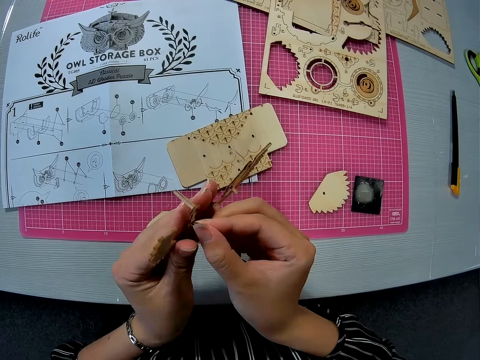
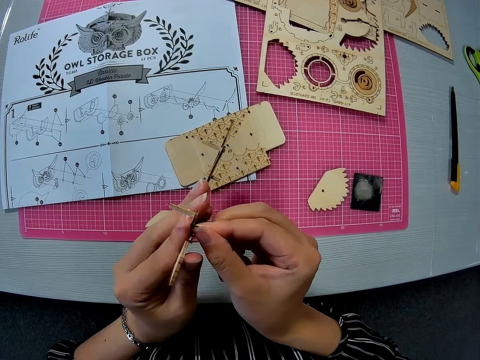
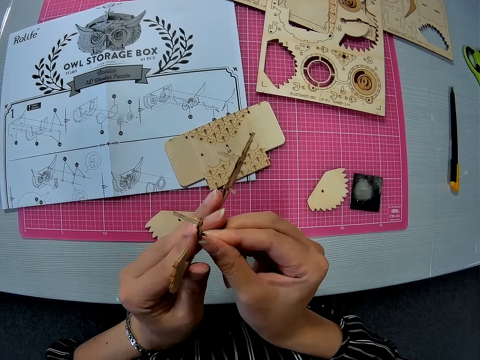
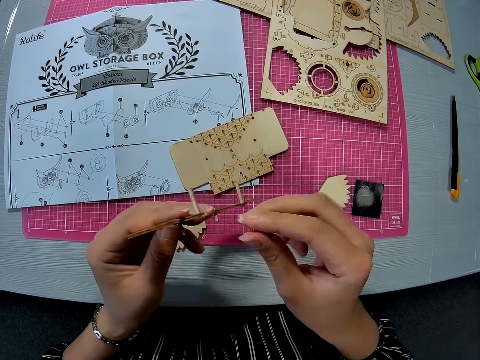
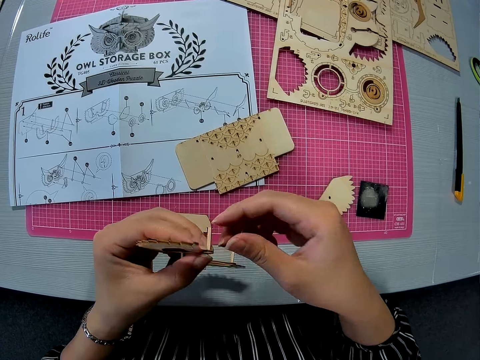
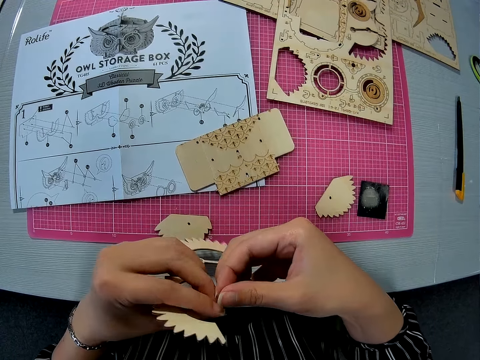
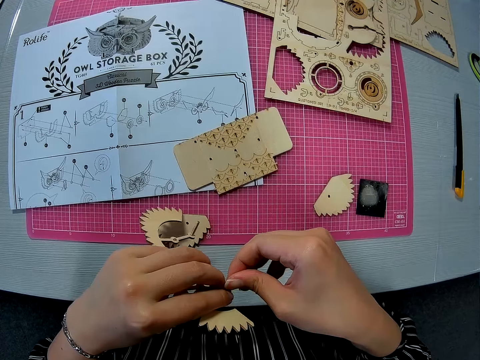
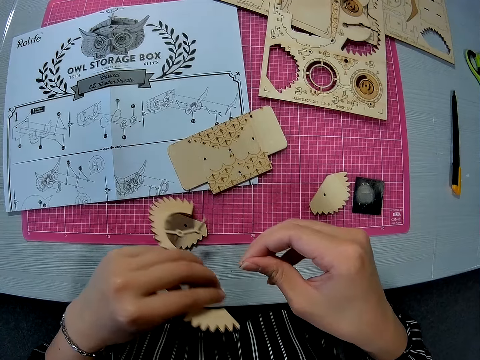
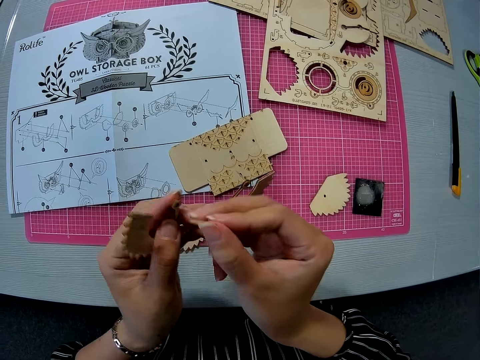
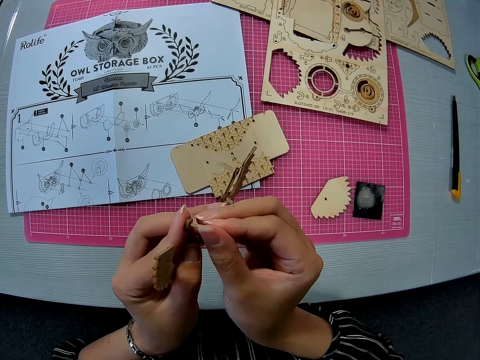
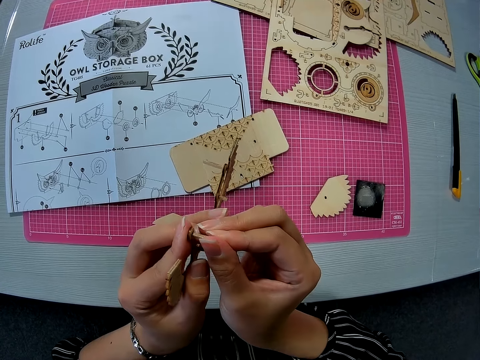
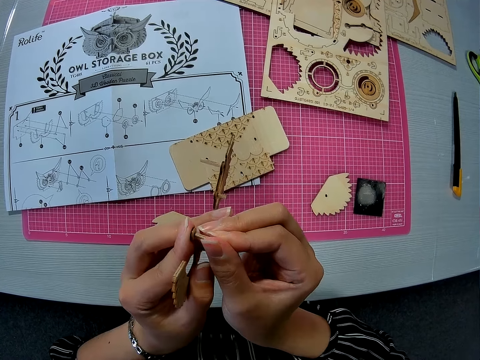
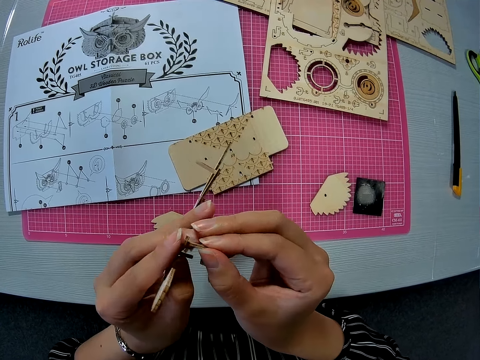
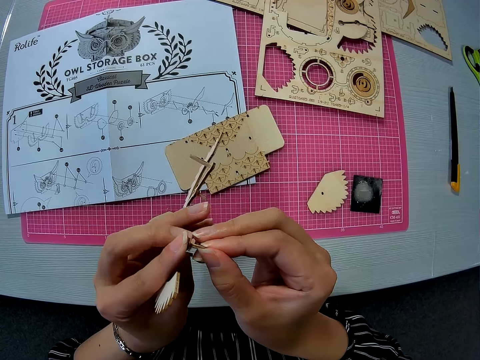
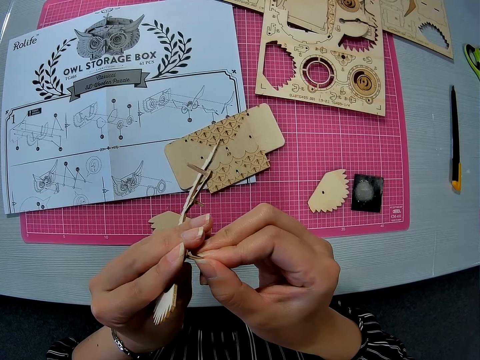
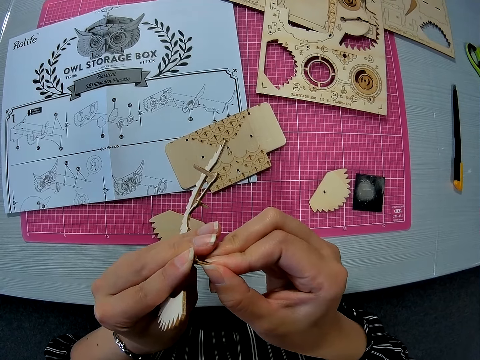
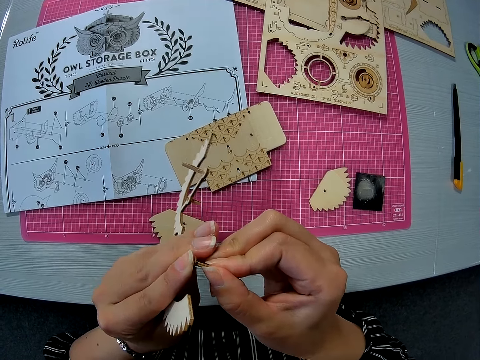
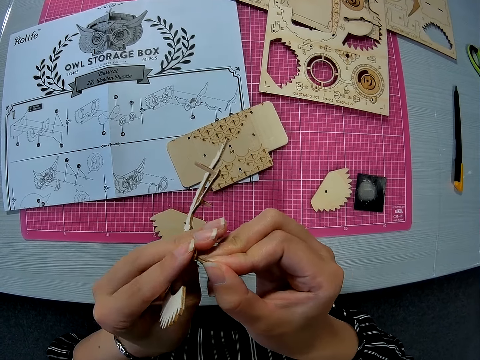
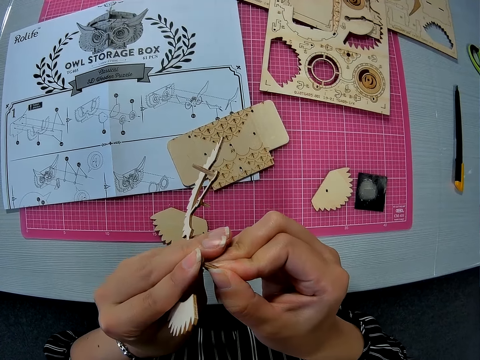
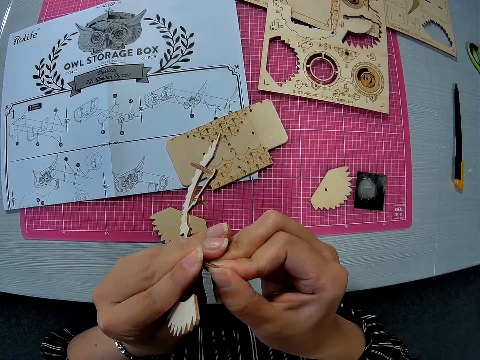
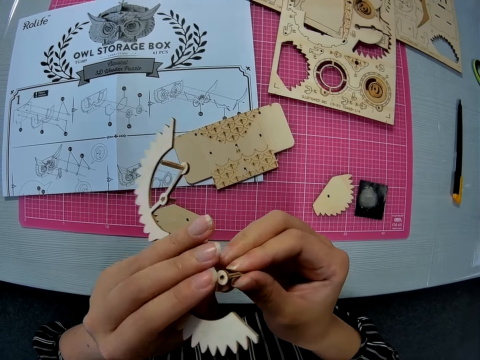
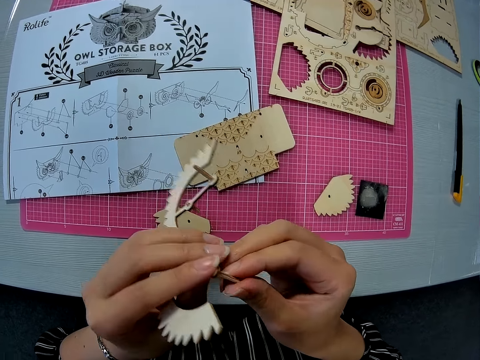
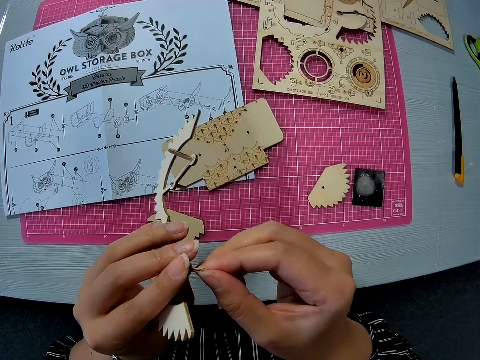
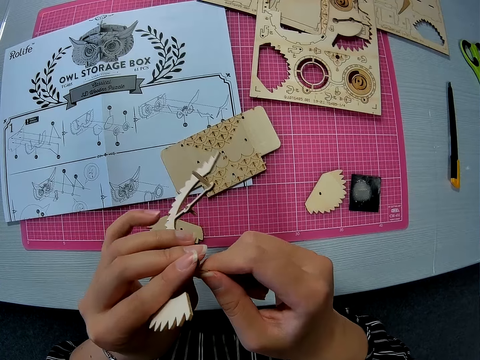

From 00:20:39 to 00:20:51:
The camera wearer inserts the peg in a hole on the other side of the carved piece. They remove the peg from a hole in the carved piece. They insert the peg in a hole on the other side of the carved piece.

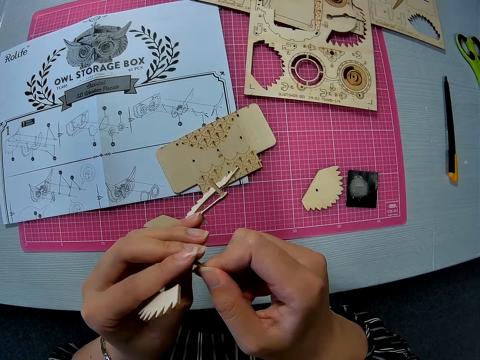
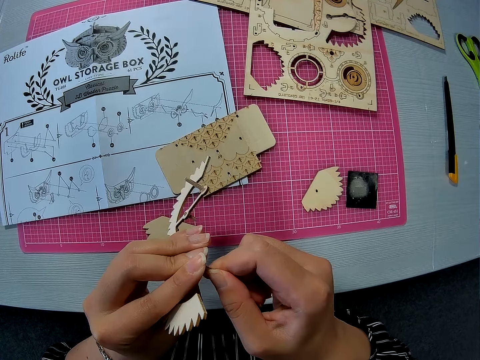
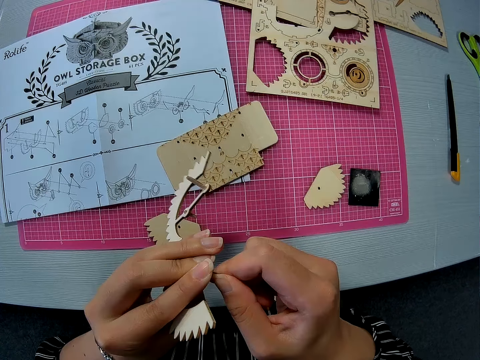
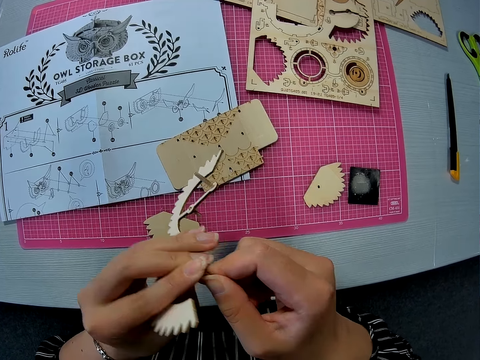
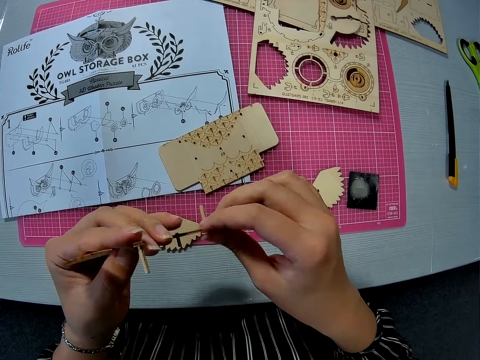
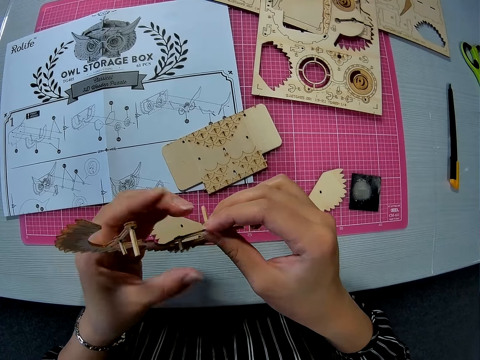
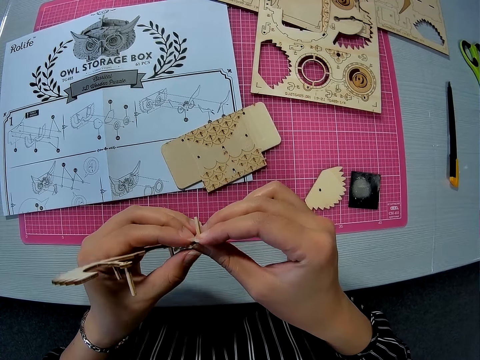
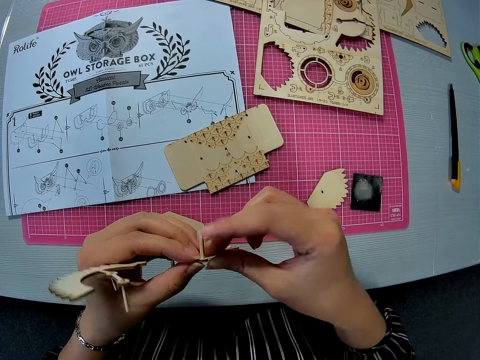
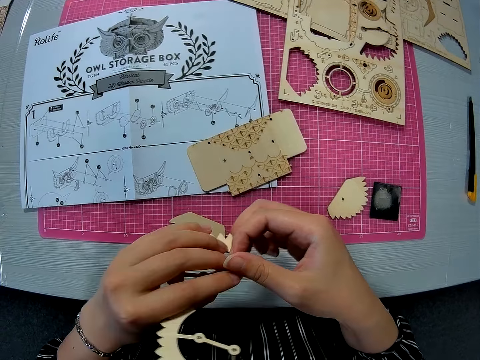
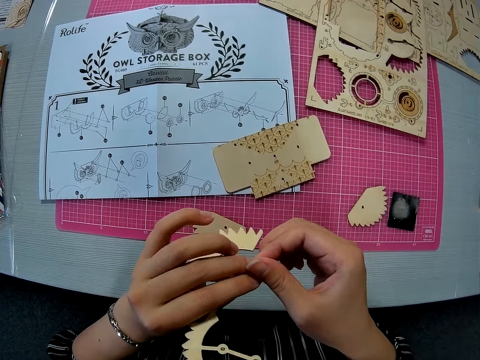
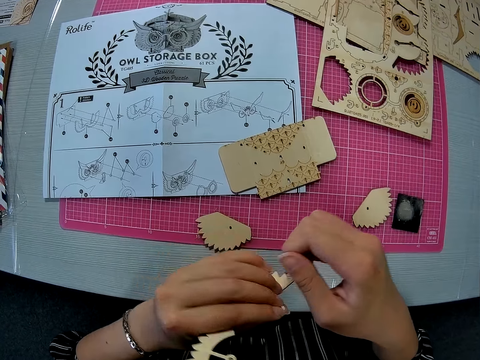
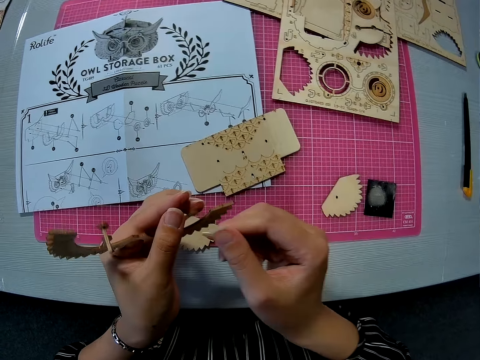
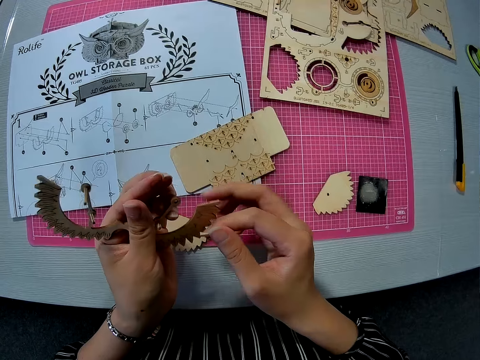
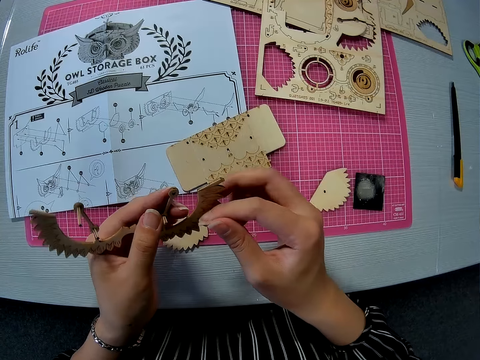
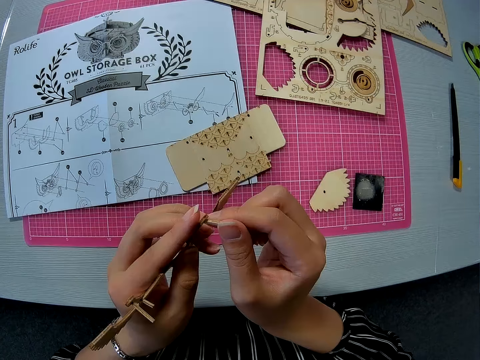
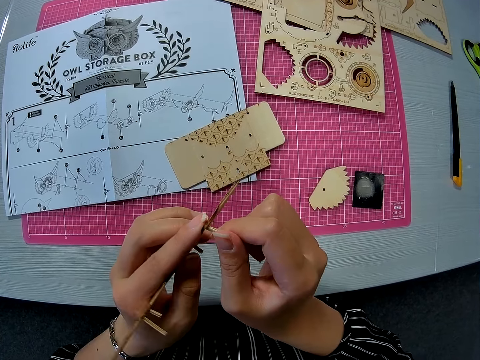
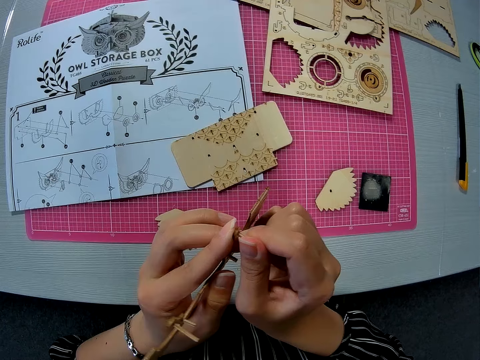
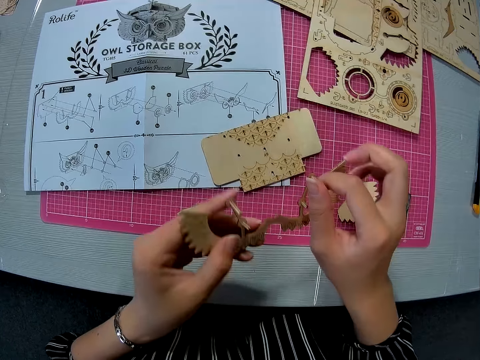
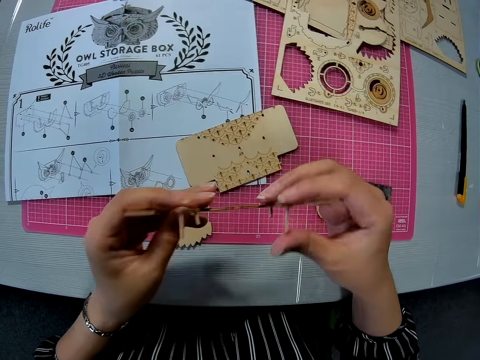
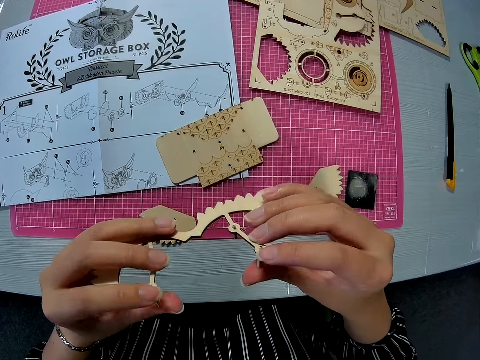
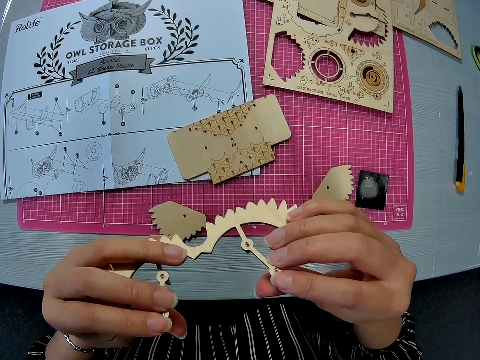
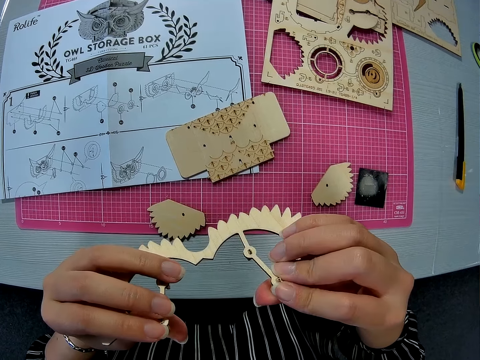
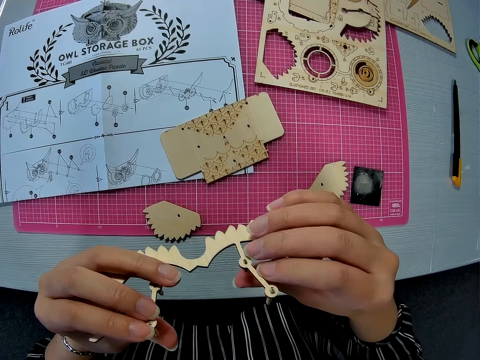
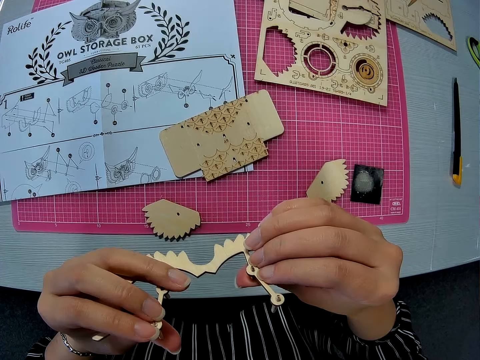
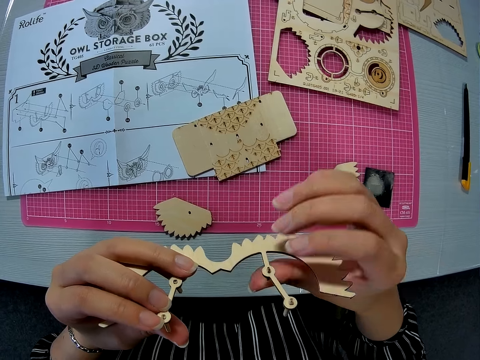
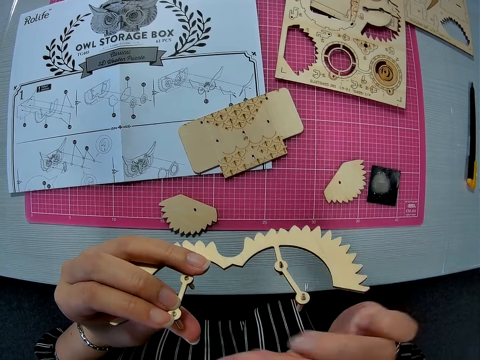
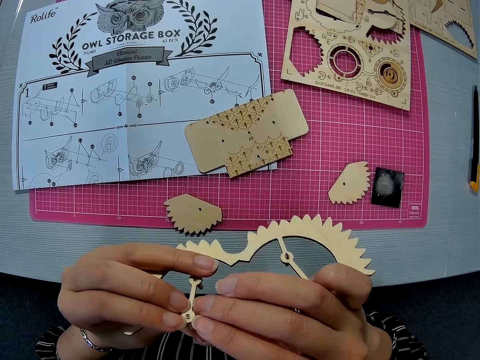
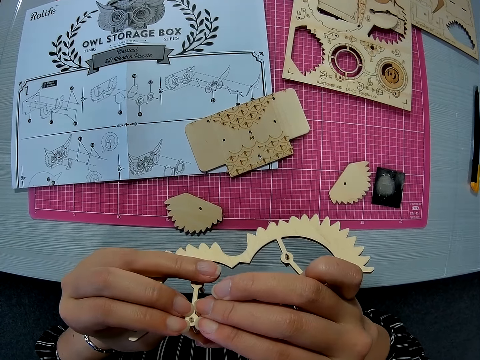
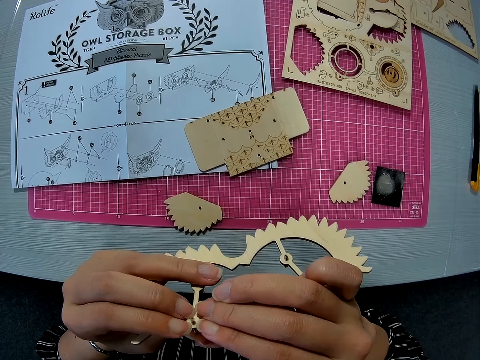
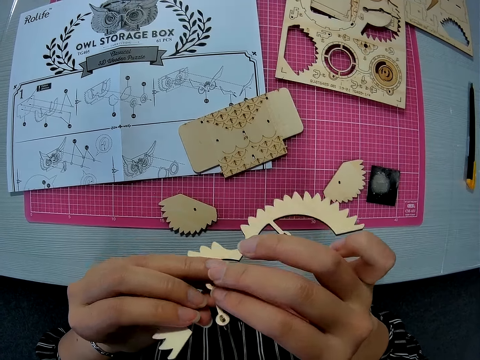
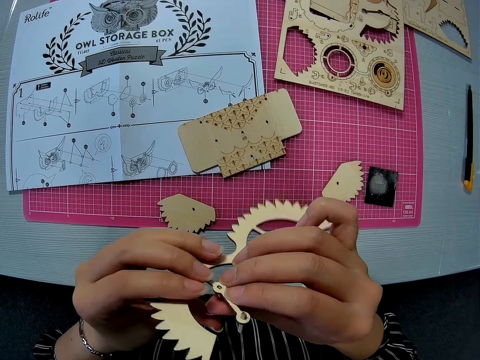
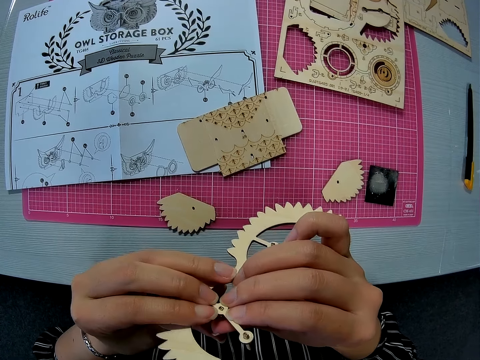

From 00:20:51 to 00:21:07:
The camera wearer pushes the peg in the carved piece. They remove the peg from a hole in the carved piece. They insert the peg in a hole on the other side of the carved piece. They hold the carved piece with both hands. They push in the pegs on the carved piece.
